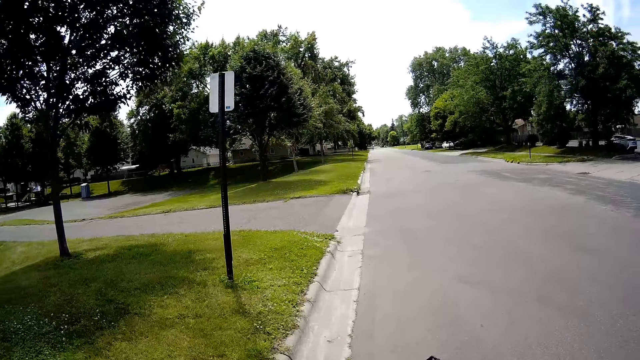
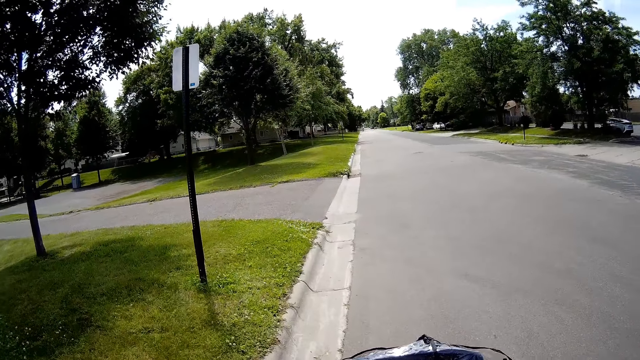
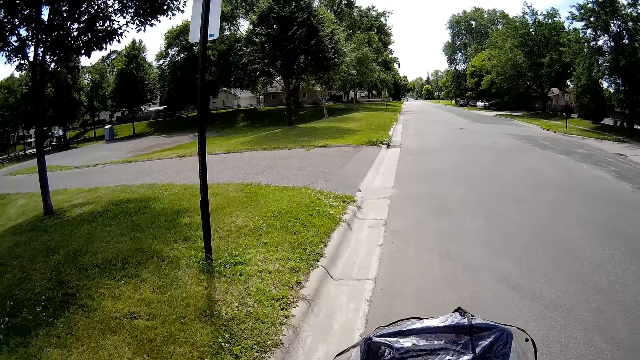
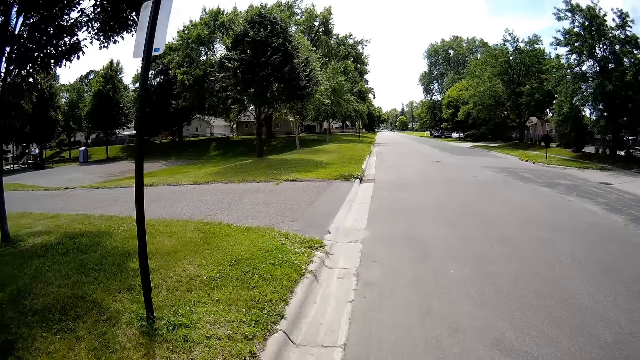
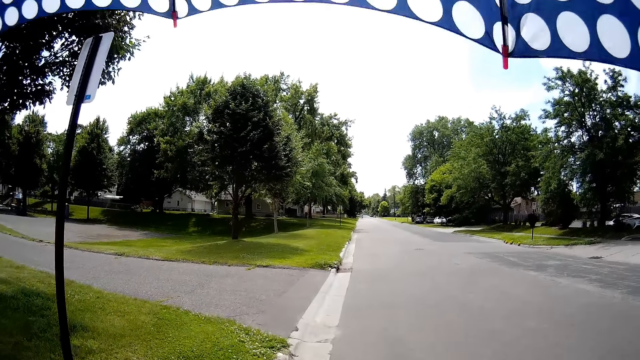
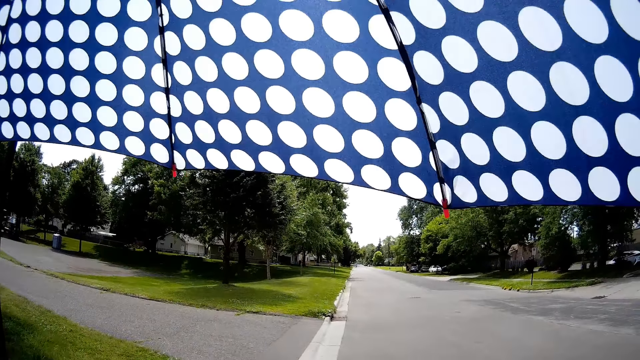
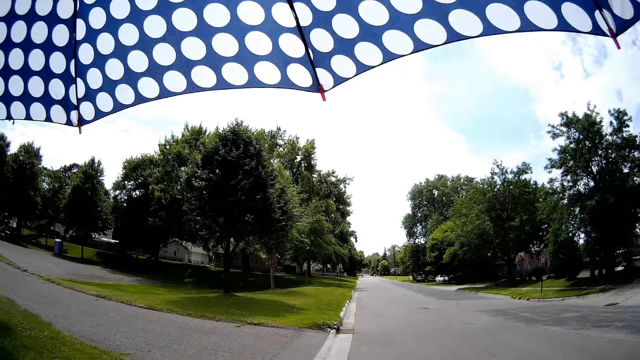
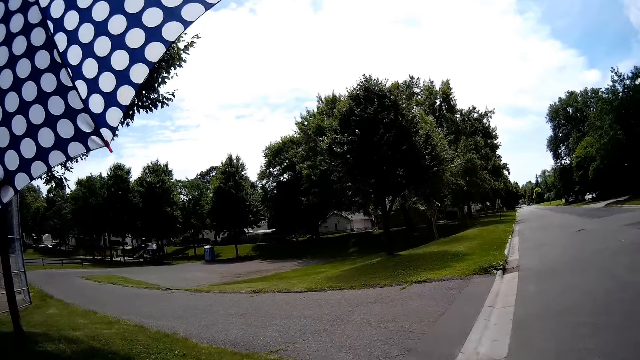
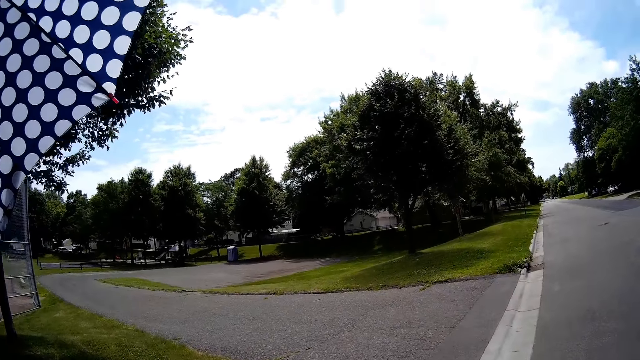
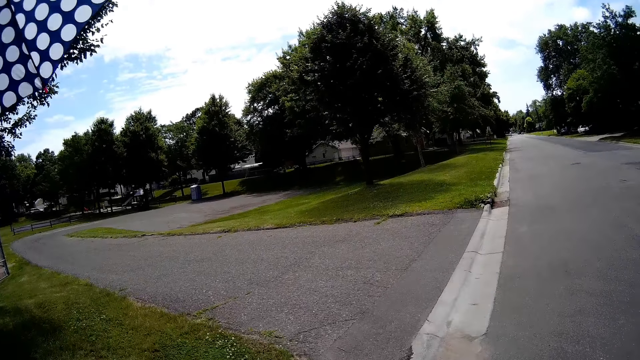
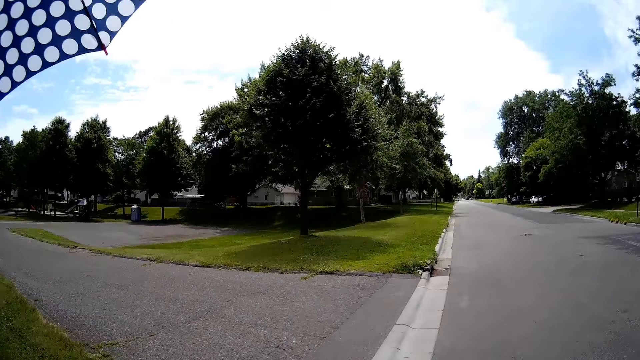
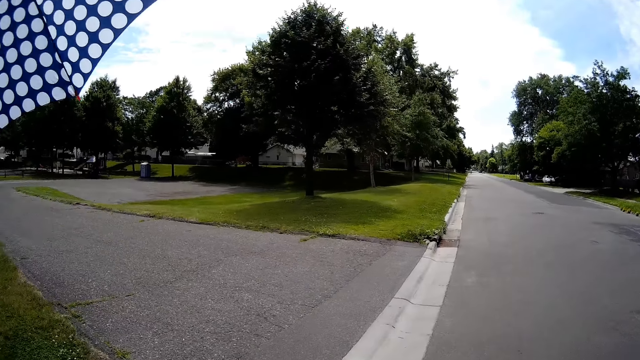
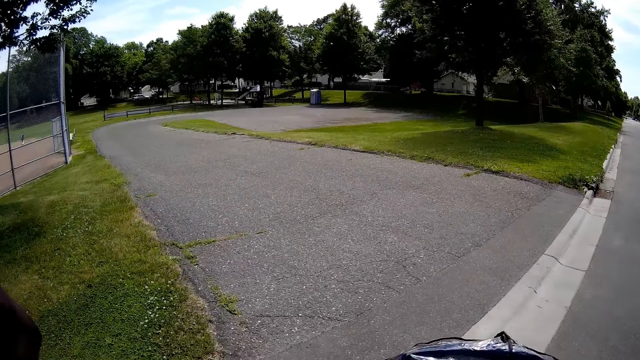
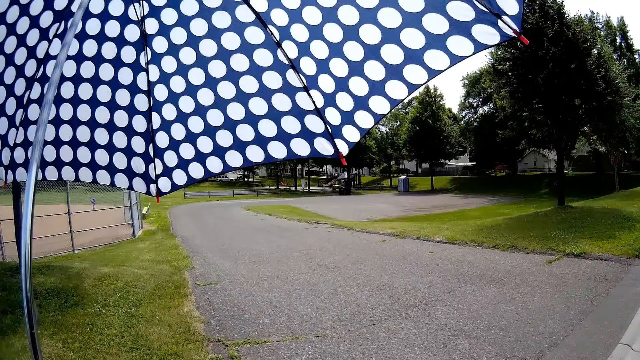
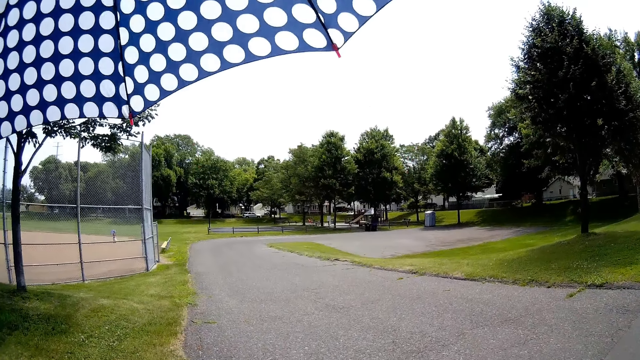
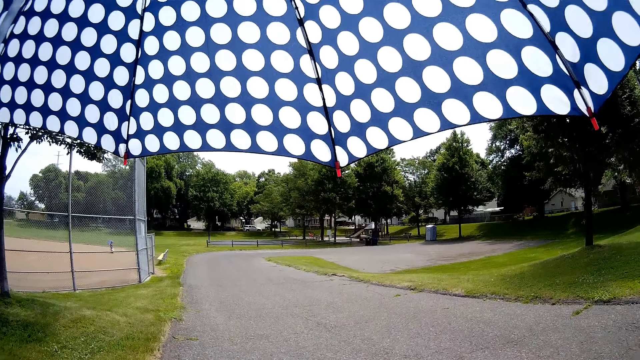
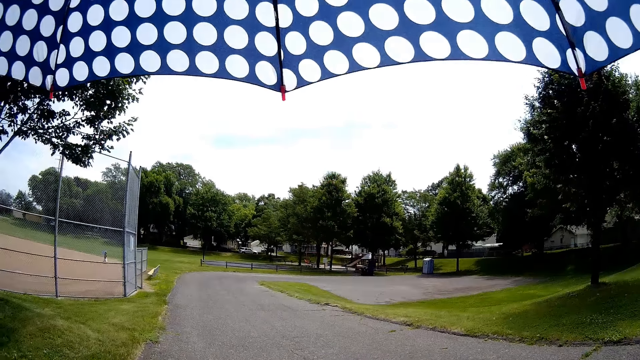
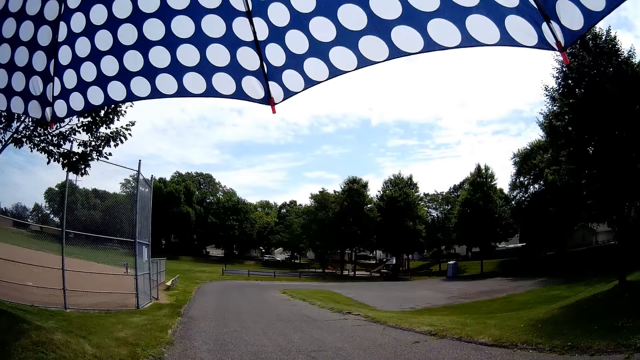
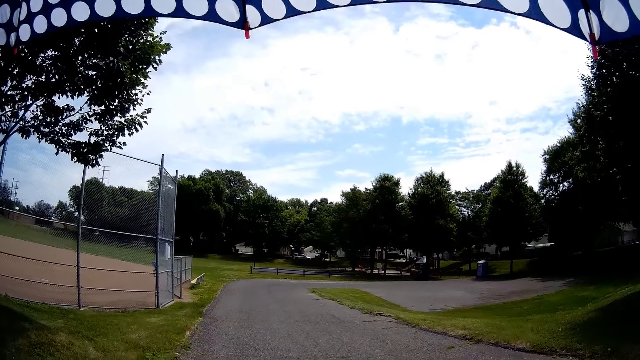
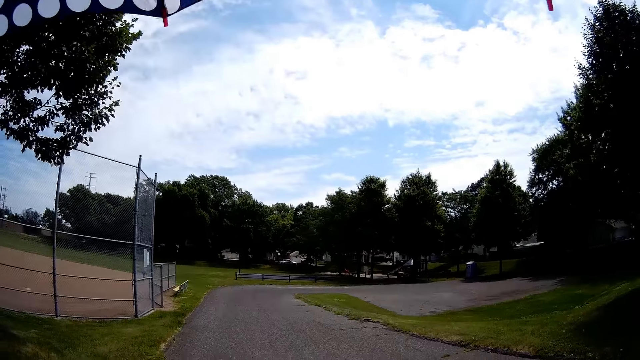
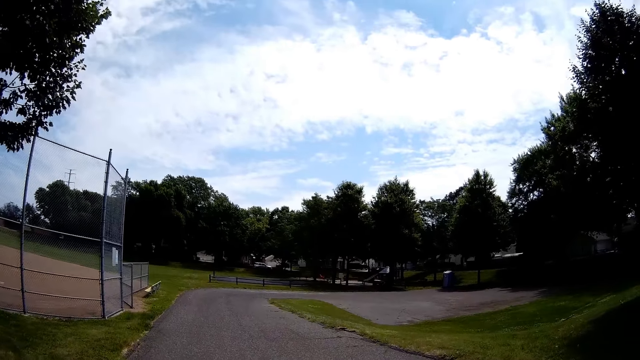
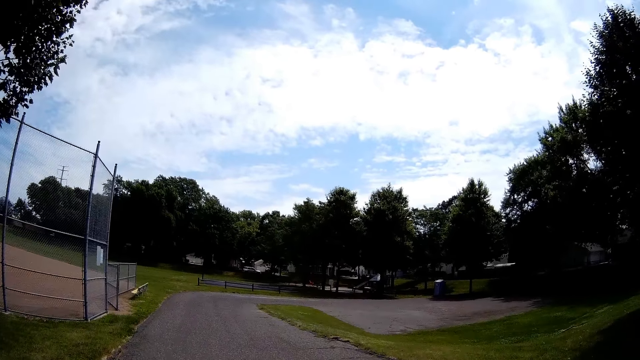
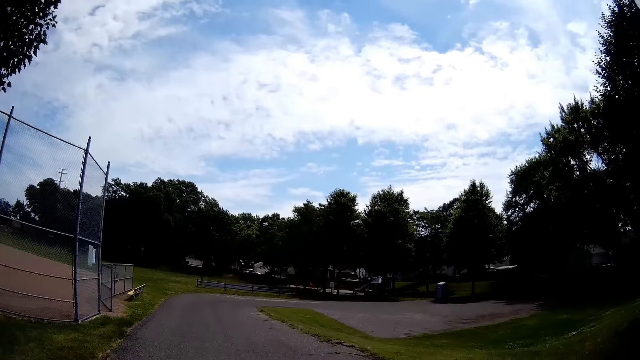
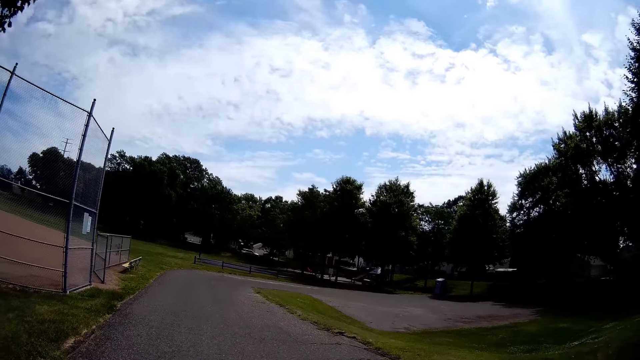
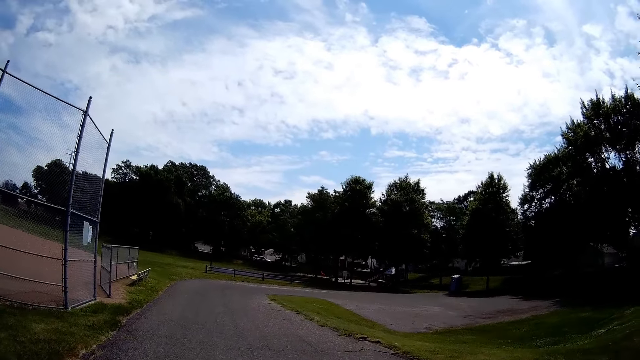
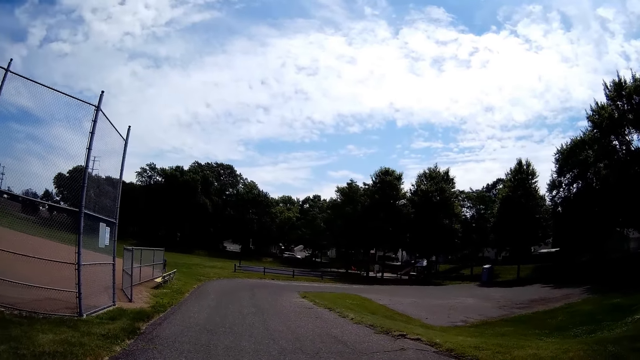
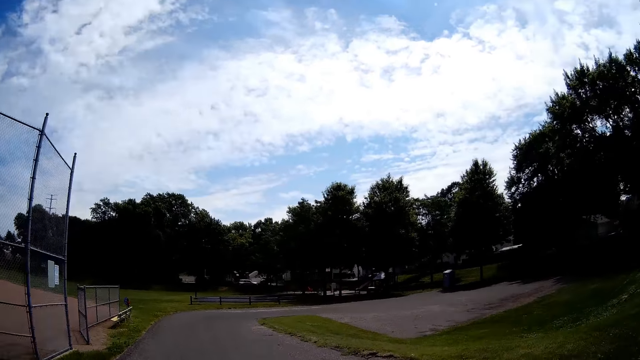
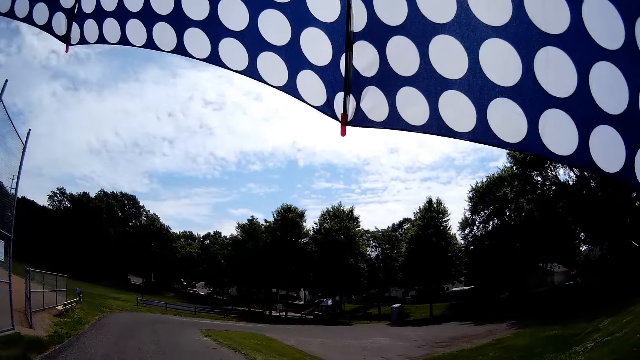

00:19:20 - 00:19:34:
The camera wearer talks. They walk around. They talk.

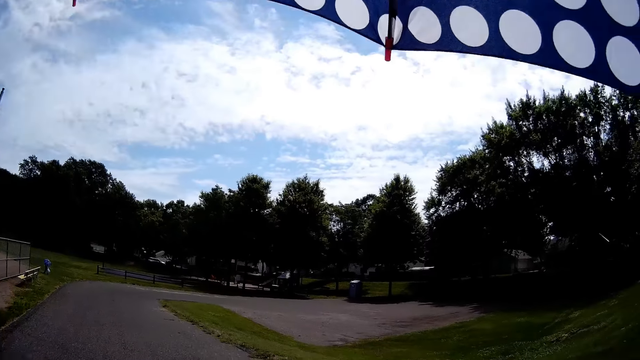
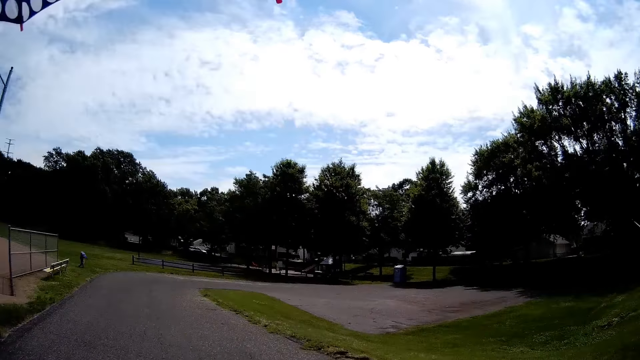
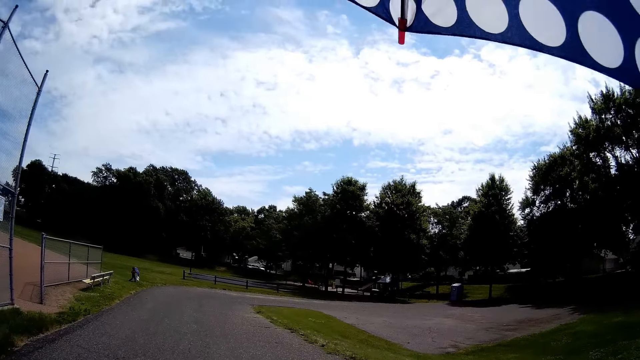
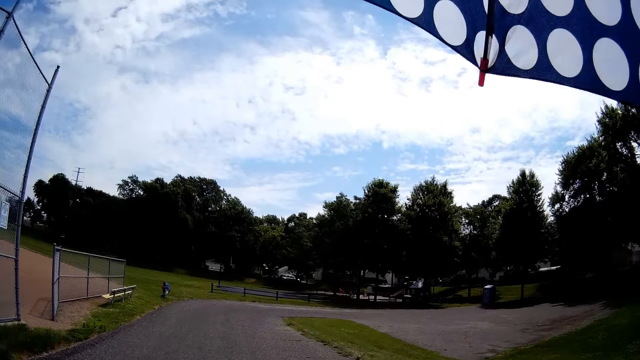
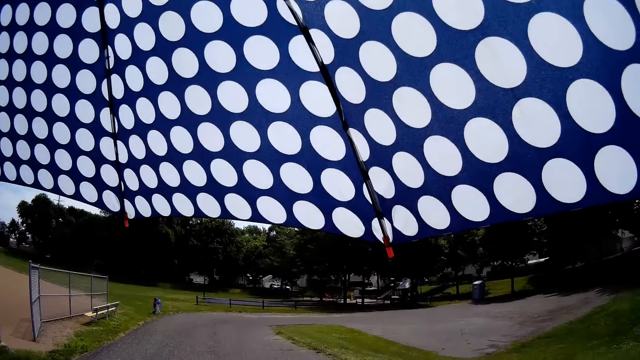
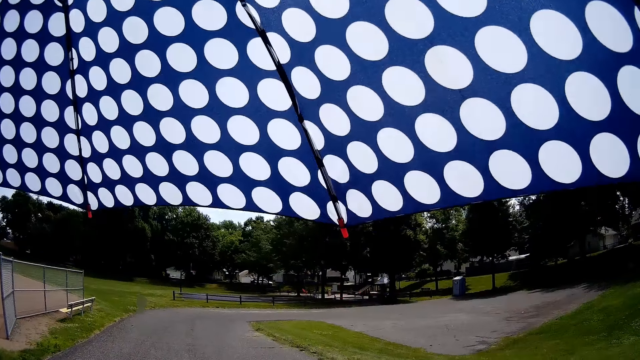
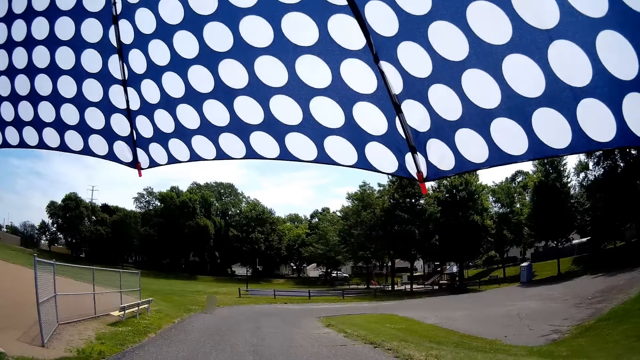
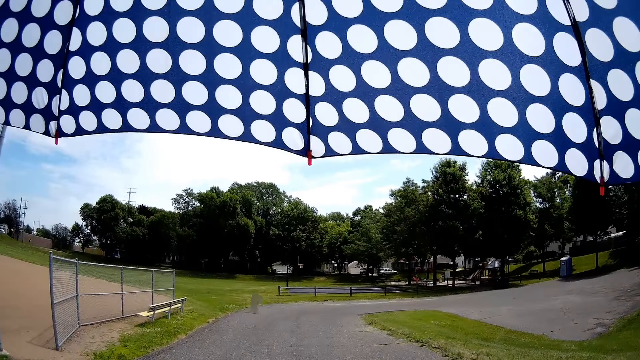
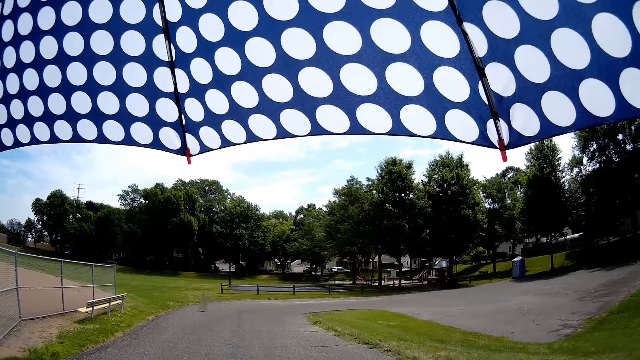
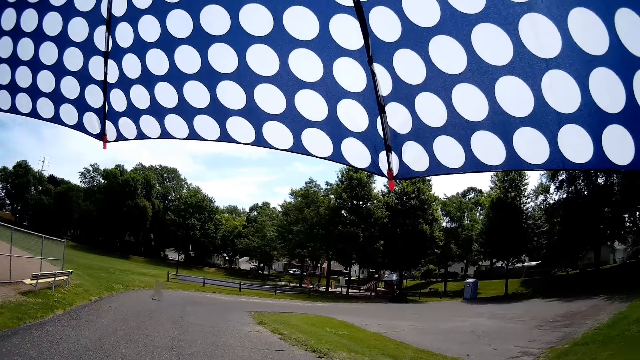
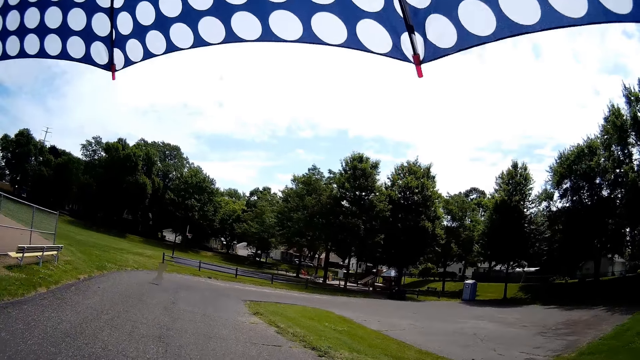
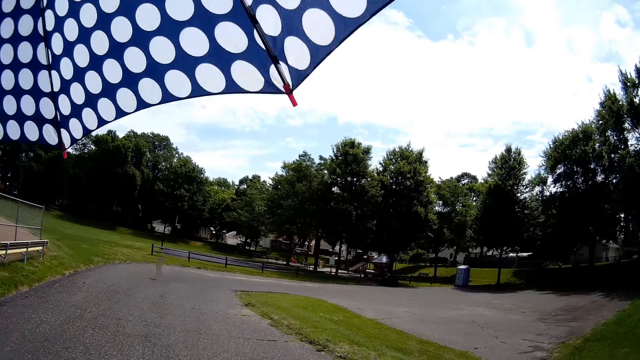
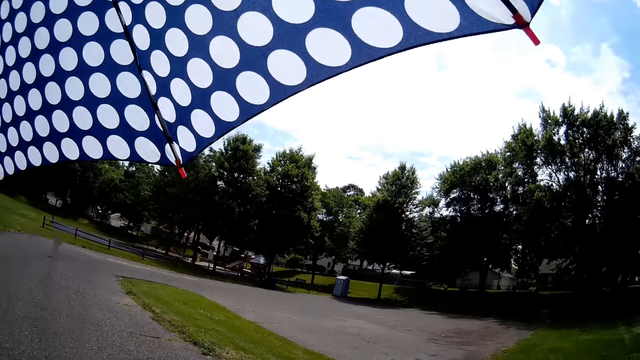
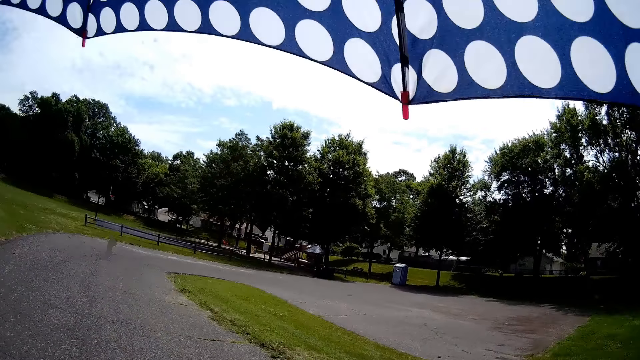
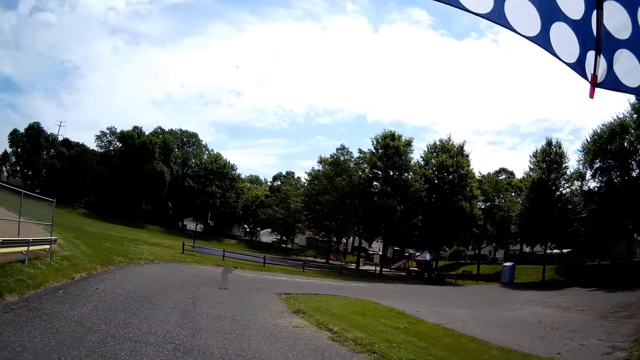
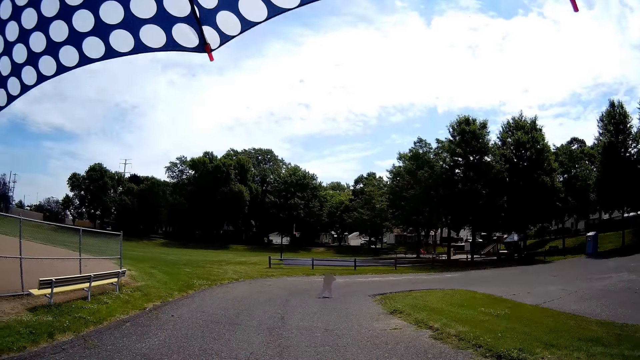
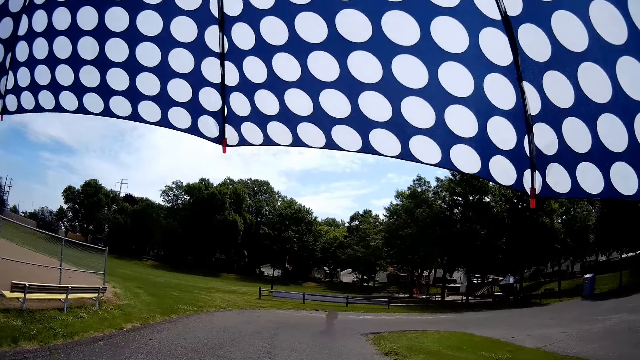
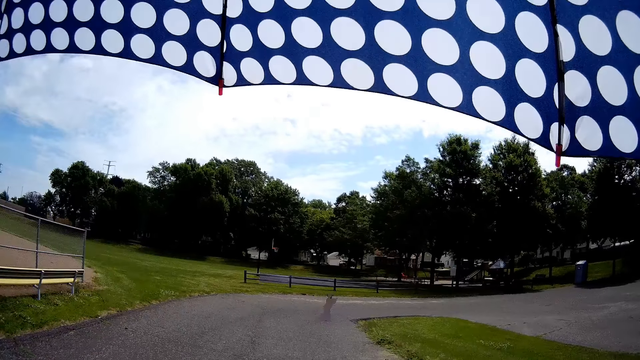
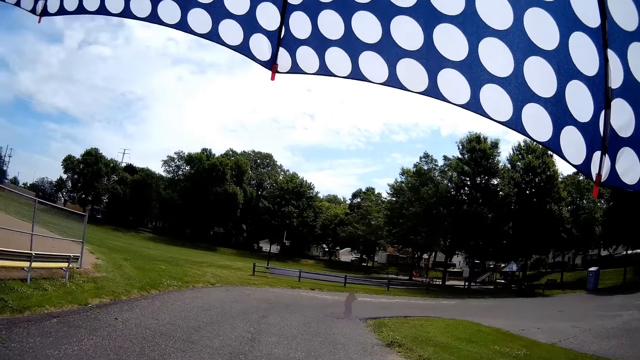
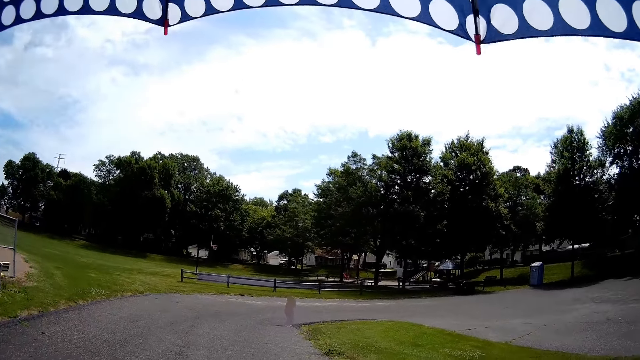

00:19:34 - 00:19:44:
The camera wearer converses with the child.
